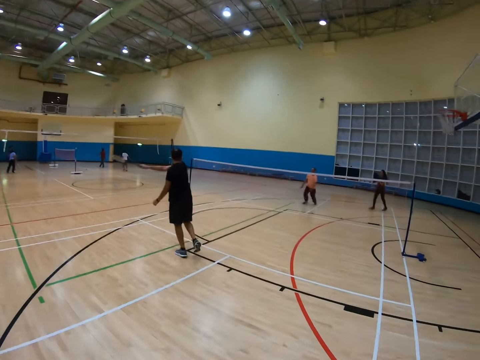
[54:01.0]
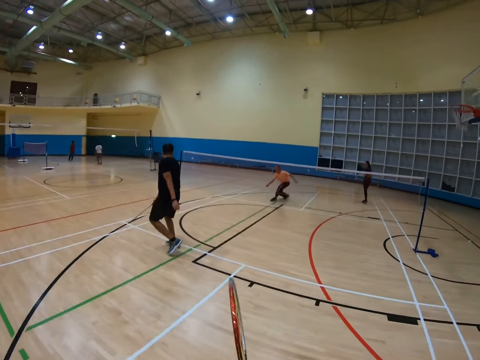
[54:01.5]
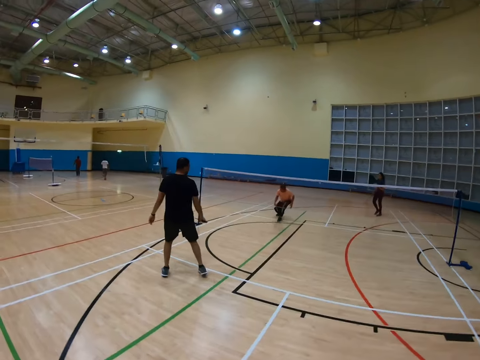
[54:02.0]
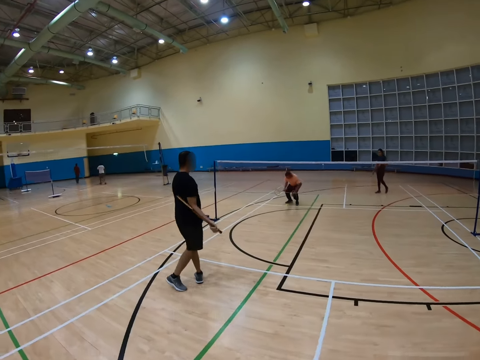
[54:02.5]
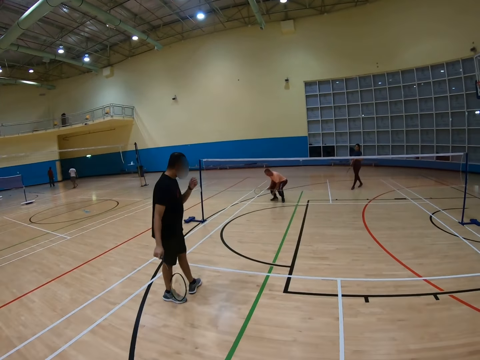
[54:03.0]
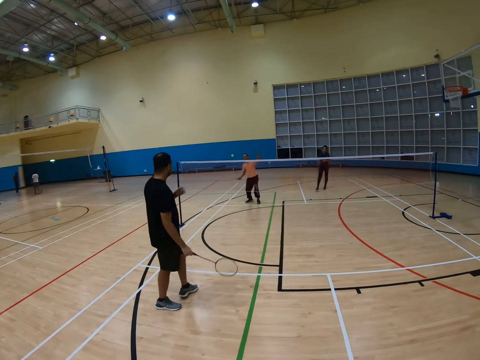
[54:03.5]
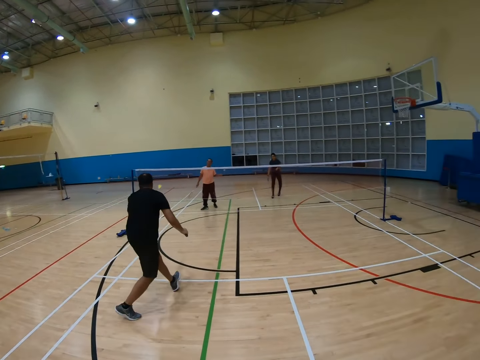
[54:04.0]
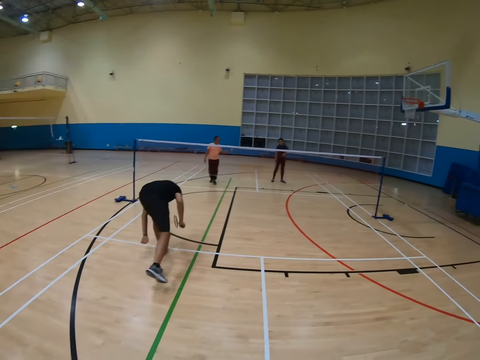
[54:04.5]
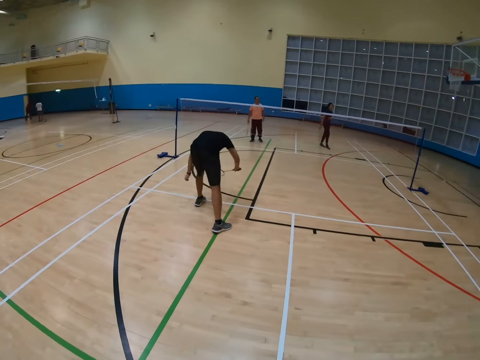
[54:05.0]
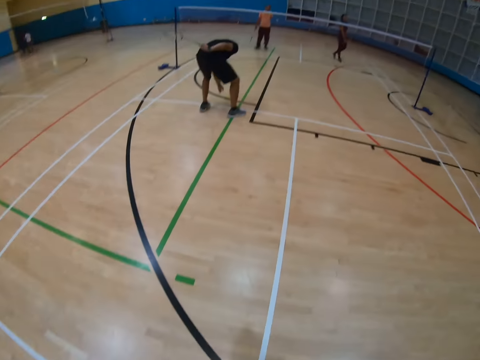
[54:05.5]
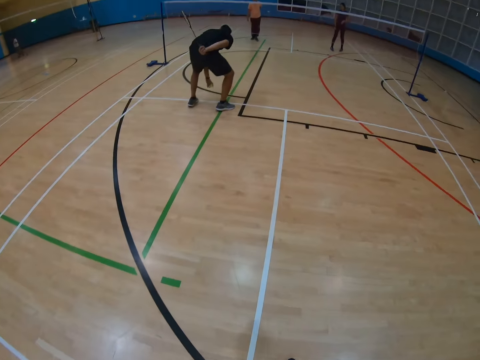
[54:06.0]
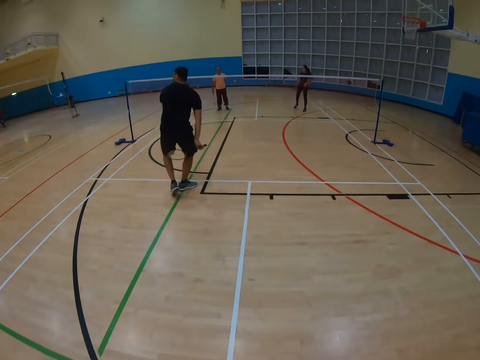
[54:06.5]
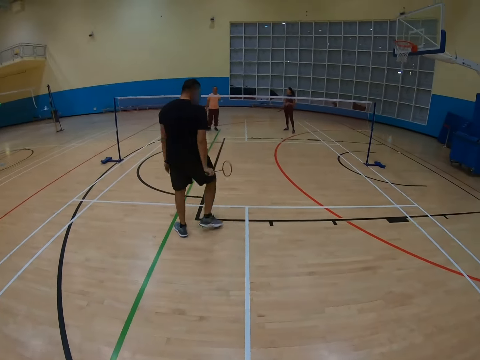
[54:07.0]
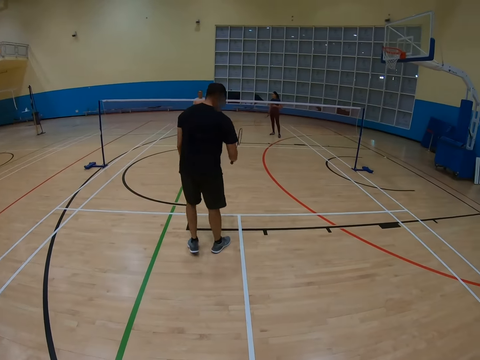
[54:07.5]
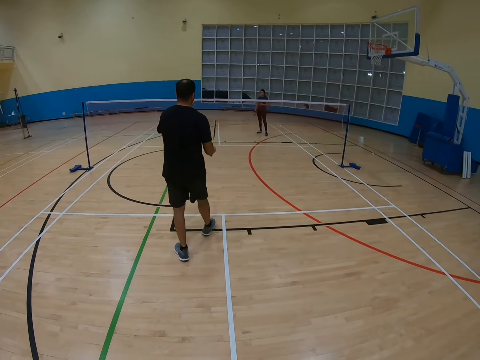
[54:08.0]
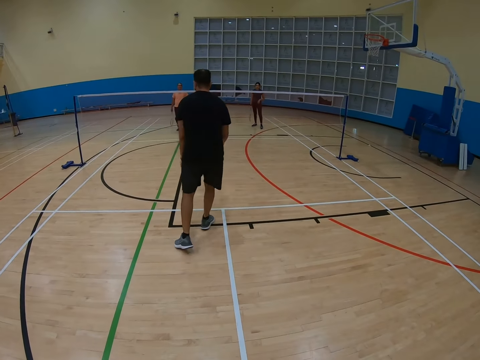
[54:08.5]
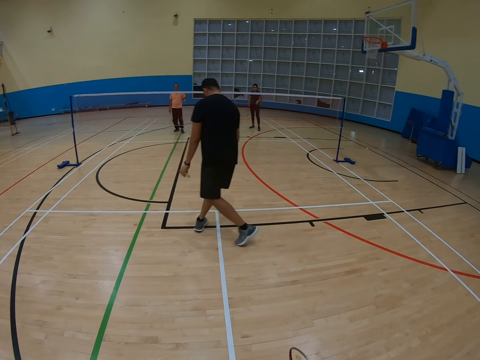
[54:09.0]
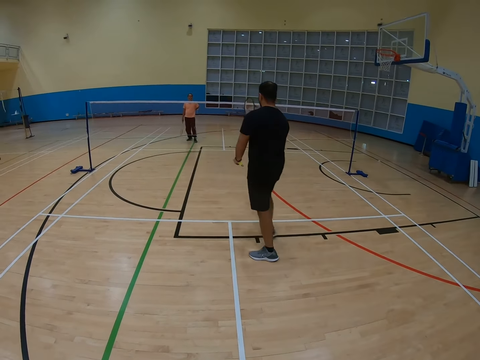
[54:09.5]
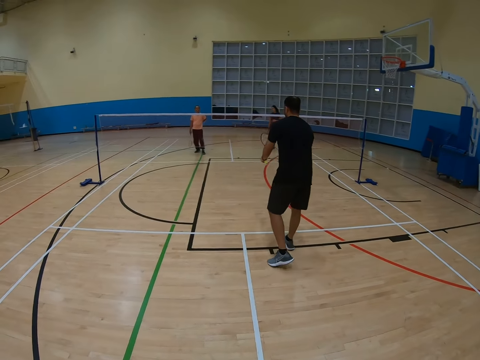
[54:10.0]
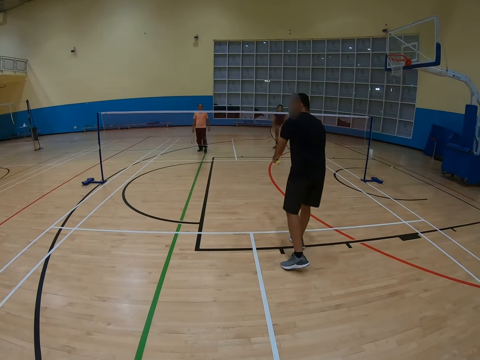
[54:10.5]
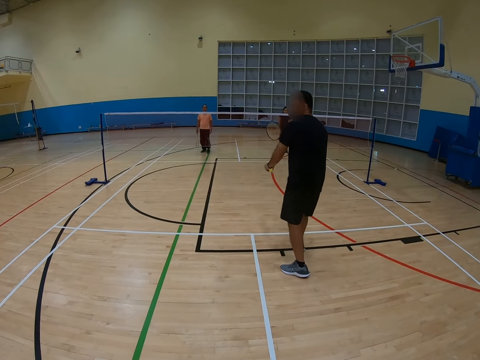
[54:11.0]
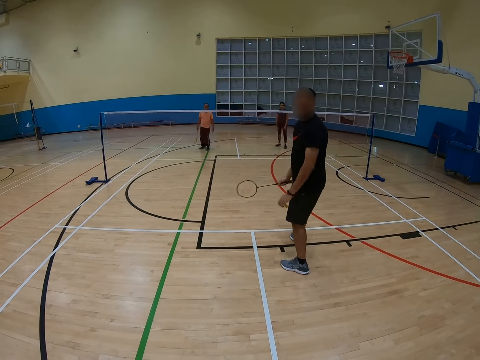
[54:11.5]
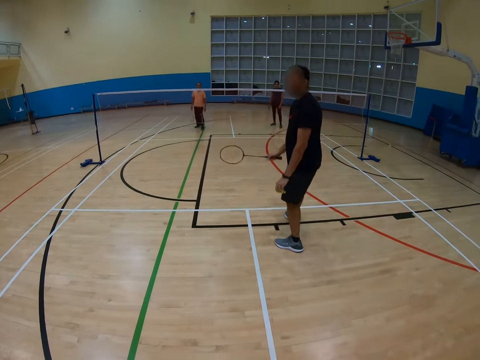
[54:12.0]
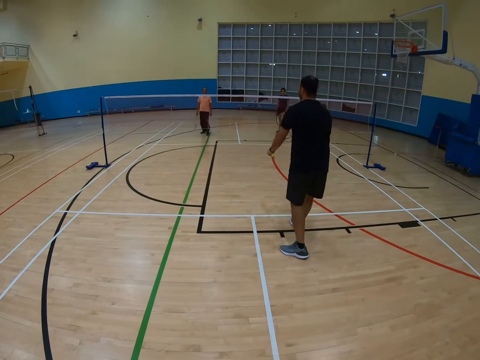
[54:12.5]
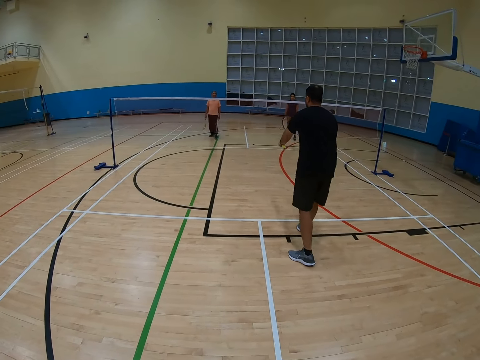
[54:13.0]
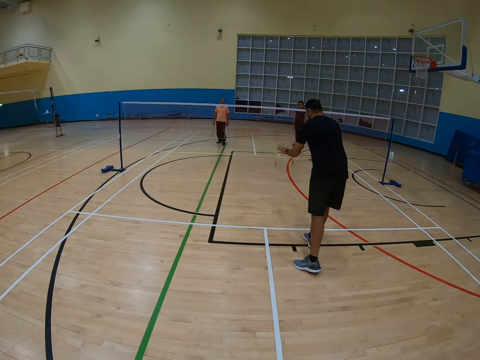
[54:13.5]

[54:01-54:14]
The camera wearer turns around. A man bends down. Another man holds a racket, bends down, holds the racket, turns to the side and holds the racket.

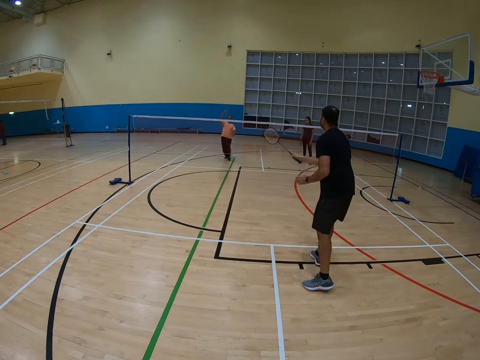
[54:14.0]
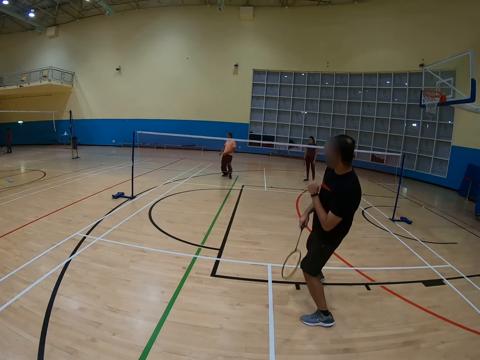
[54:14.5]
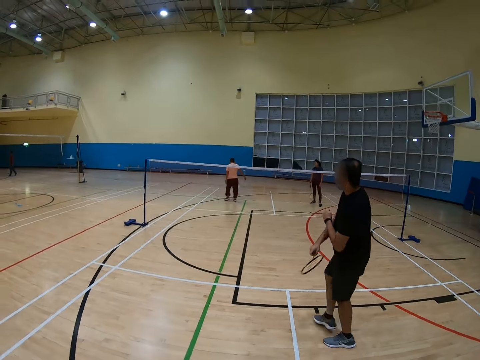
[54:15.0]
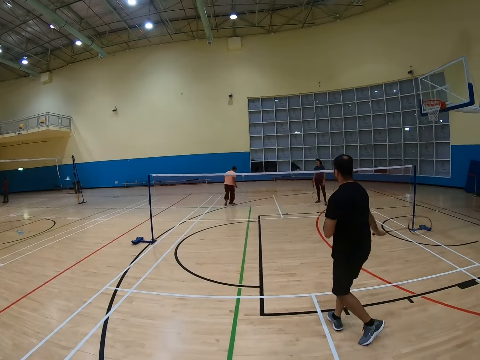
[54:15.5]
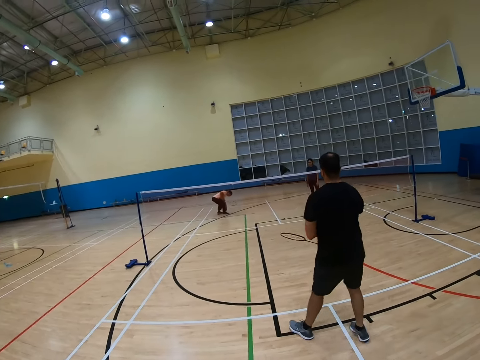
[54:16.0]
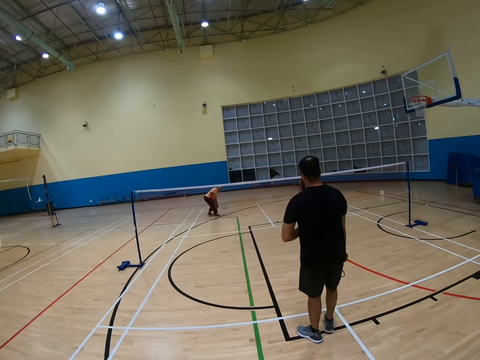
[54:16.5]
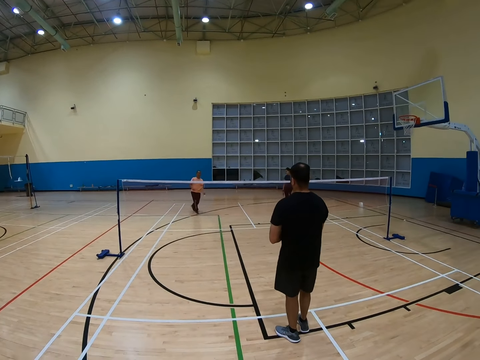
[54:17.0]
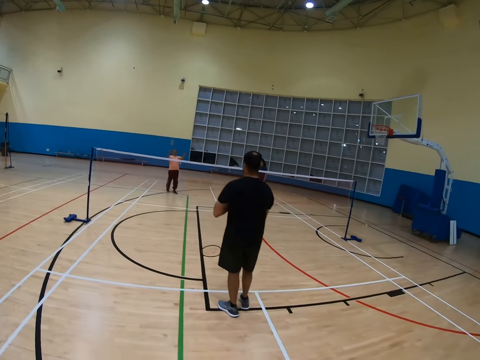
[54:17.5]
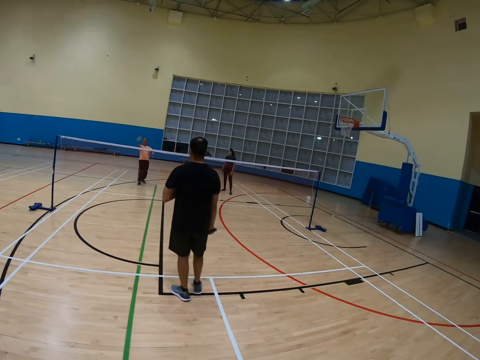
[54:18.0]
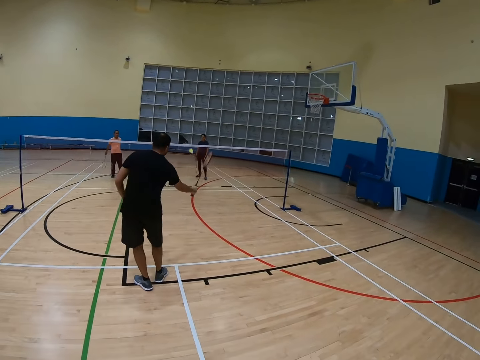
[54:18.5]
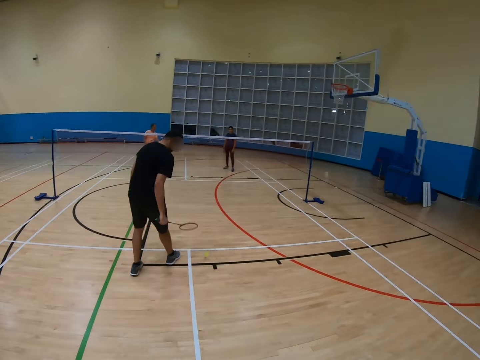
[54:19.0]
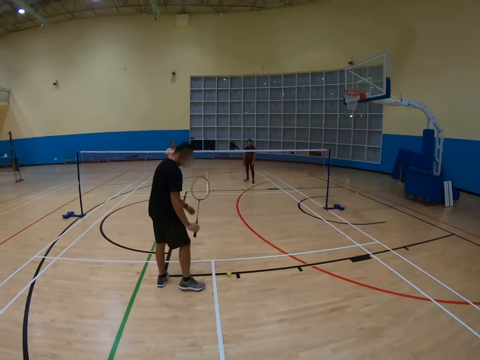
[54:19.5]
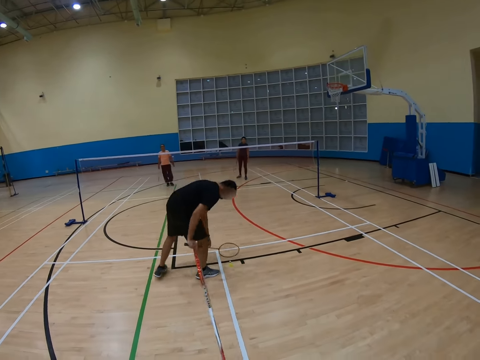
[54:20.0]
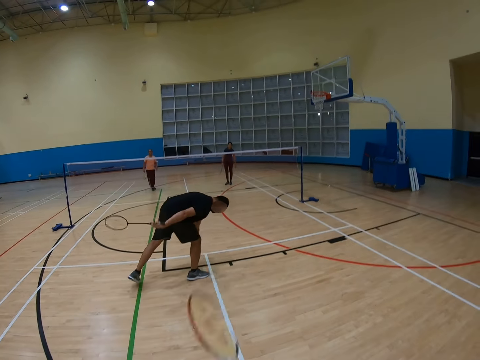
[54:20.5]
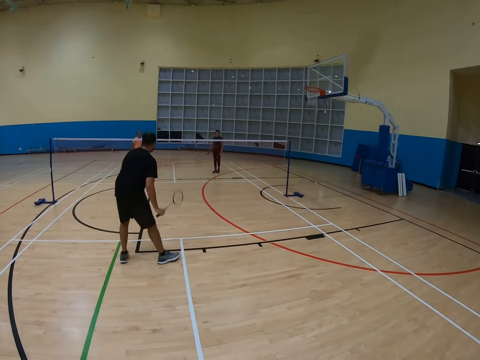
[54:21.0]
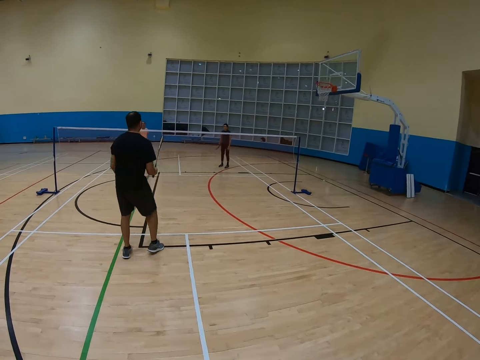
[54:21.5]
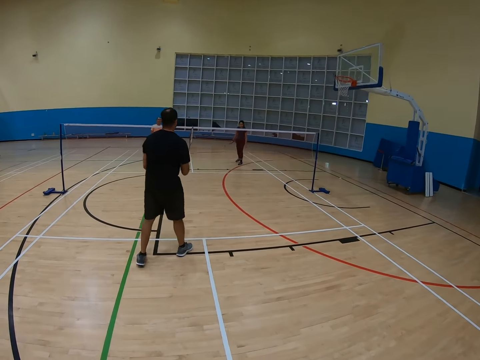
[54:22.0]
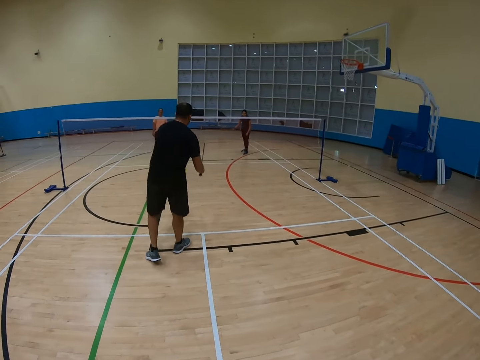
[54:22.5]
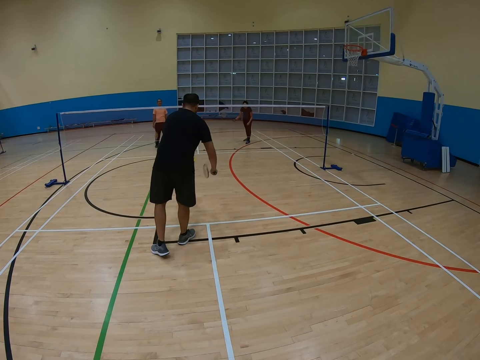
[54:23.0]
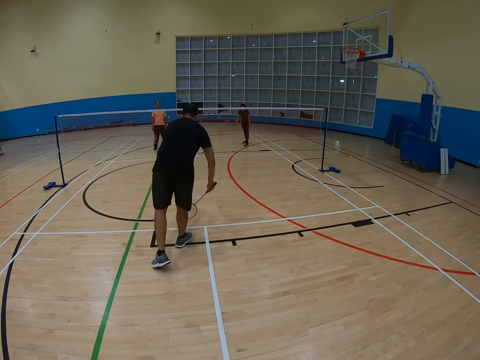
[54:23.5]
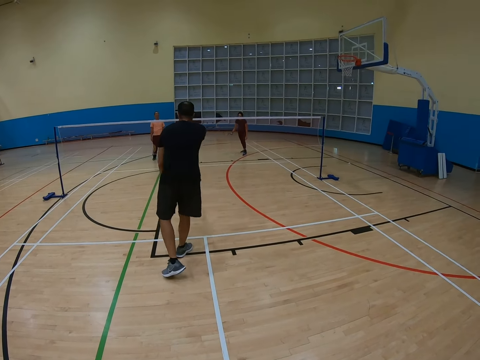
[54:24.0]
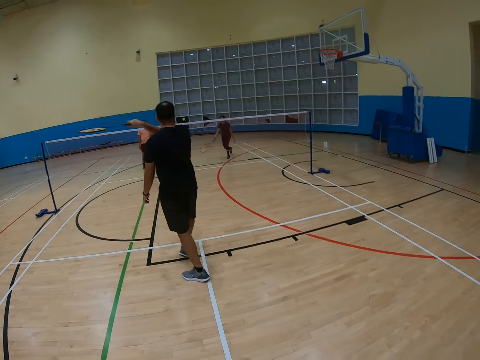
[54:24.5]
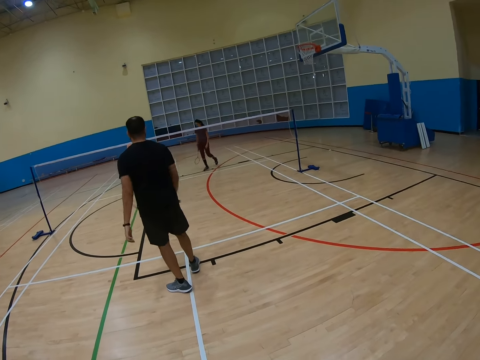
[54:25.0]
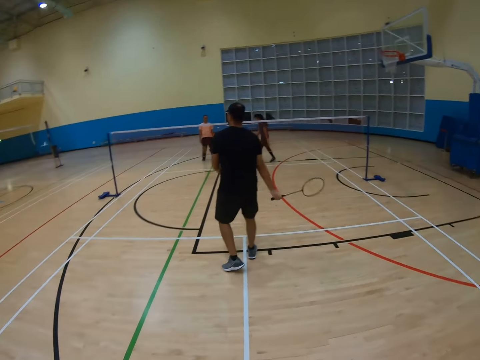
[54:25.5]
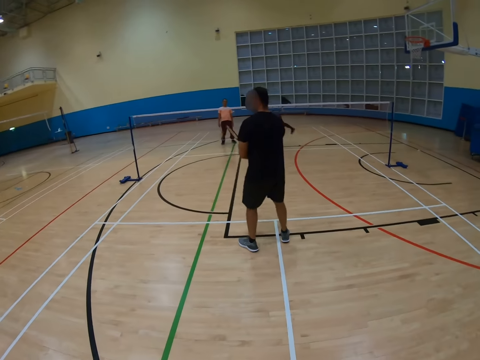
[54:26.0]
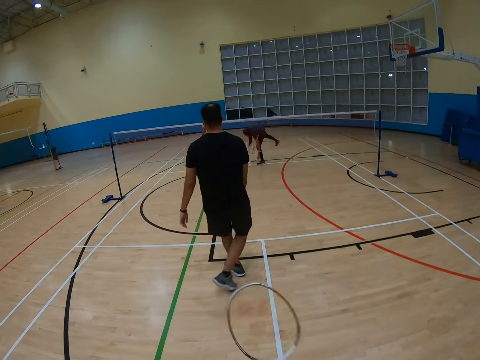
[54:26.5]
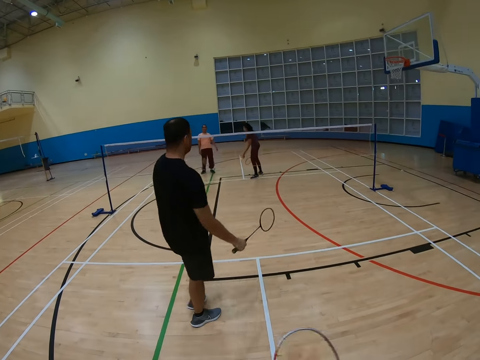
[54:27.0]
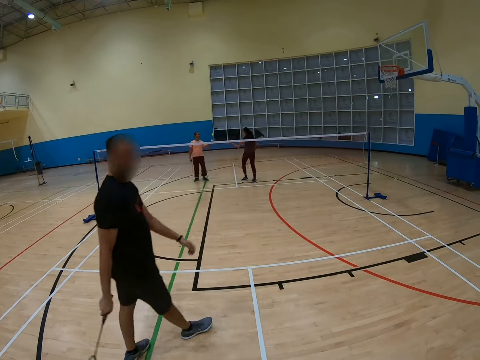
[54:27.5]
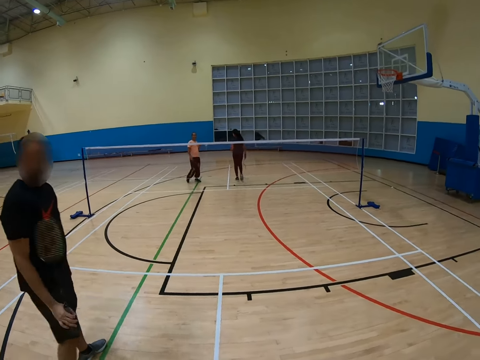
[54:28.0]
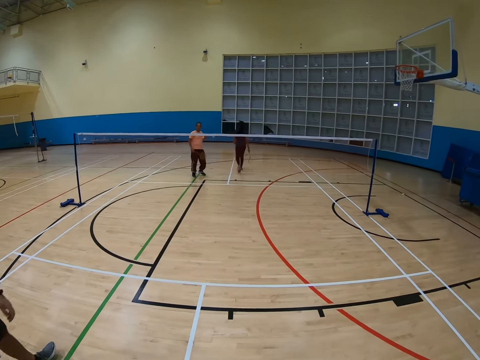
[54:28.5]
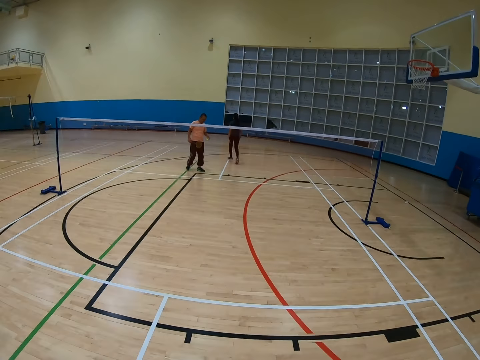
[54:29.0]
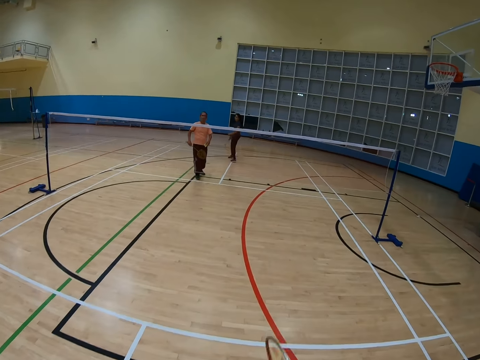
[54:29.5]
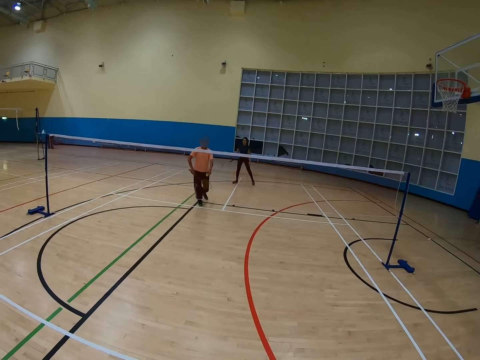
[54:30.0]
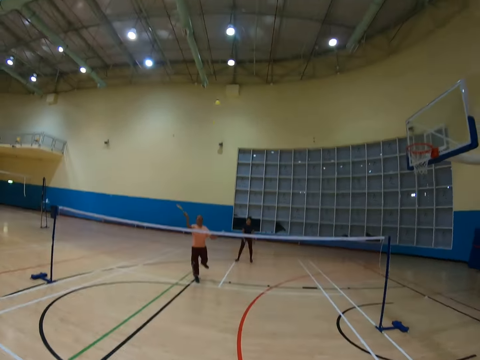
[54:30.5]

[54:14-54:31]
A man hits a shuttlecock with a racket. Another man turns to the side. The first man holds a racket. The other man bends down, hits the shuttlecock with a racket, and turns to the side. The first man bends down and holds the racket. Other people play badminton. A third man bends down. The first man turns to the side. The third man walks around. The camera wearer walks around.
